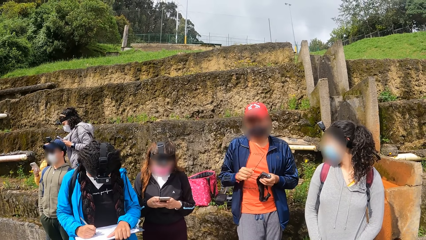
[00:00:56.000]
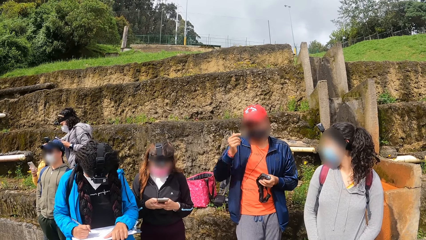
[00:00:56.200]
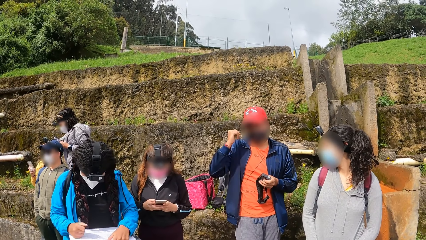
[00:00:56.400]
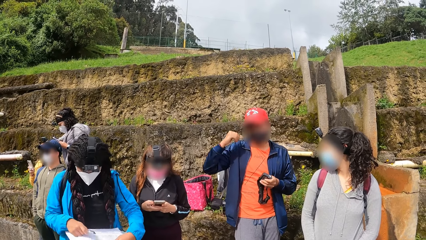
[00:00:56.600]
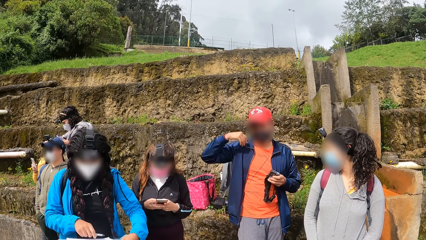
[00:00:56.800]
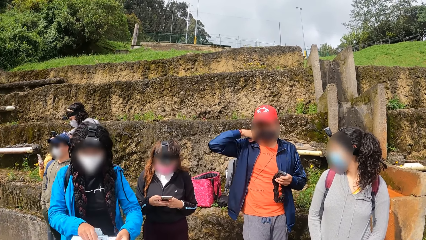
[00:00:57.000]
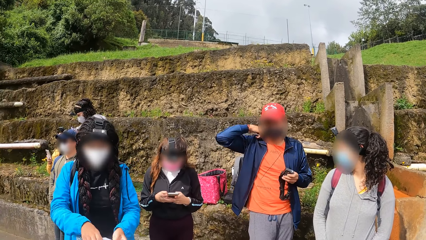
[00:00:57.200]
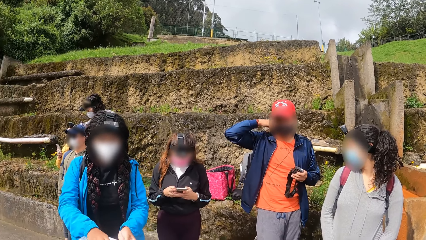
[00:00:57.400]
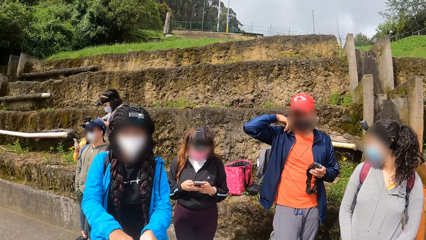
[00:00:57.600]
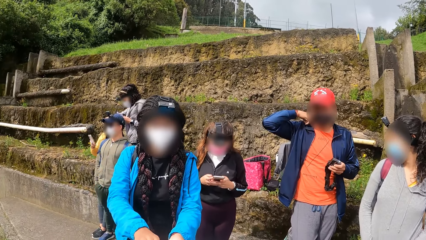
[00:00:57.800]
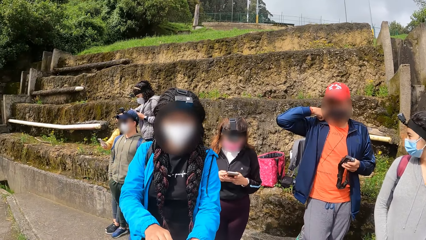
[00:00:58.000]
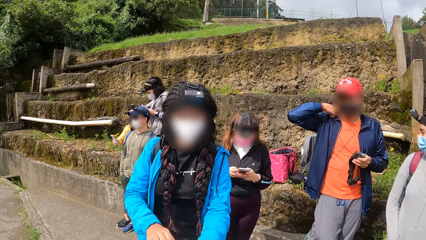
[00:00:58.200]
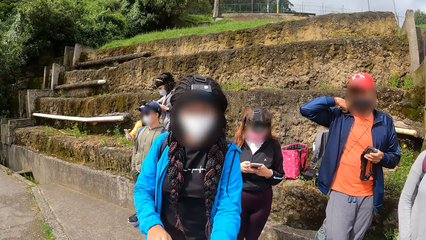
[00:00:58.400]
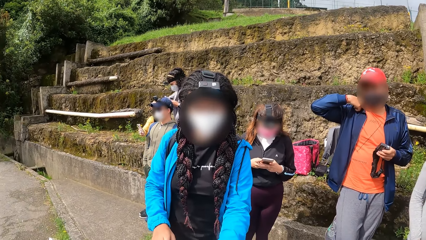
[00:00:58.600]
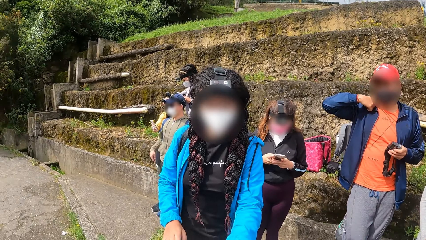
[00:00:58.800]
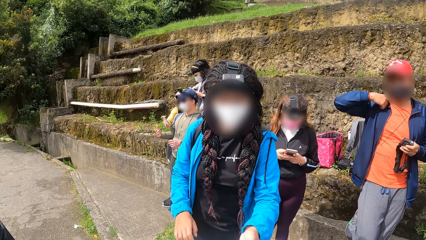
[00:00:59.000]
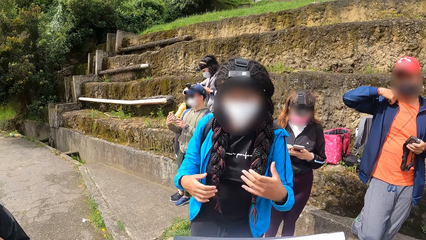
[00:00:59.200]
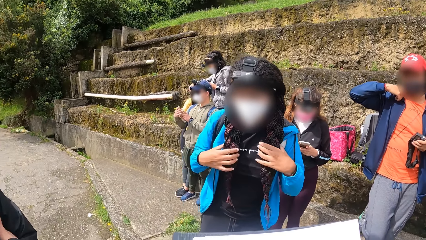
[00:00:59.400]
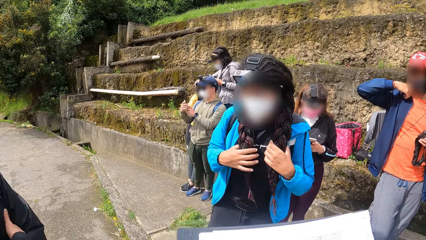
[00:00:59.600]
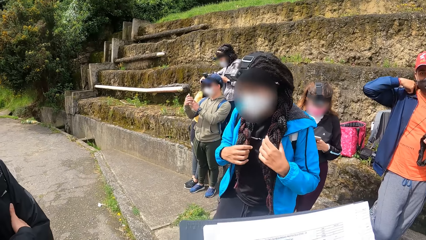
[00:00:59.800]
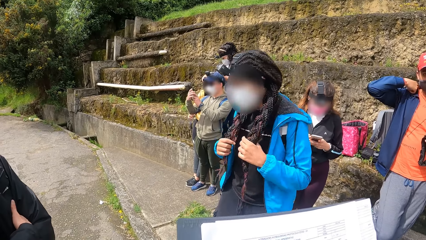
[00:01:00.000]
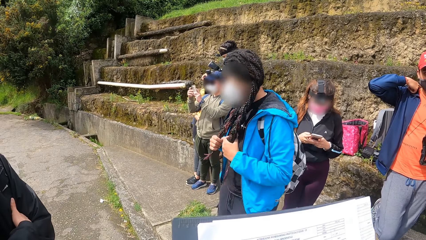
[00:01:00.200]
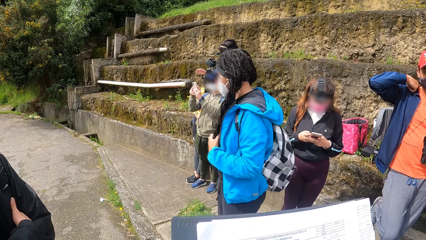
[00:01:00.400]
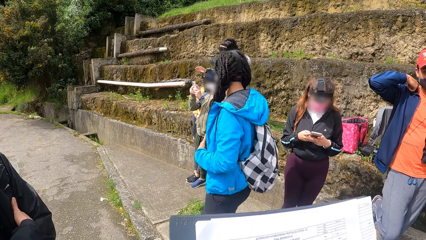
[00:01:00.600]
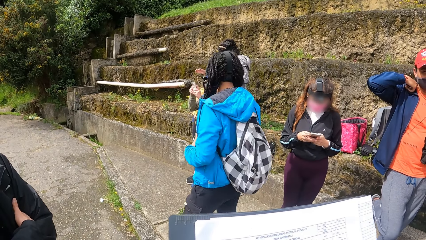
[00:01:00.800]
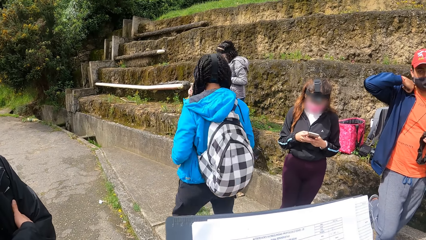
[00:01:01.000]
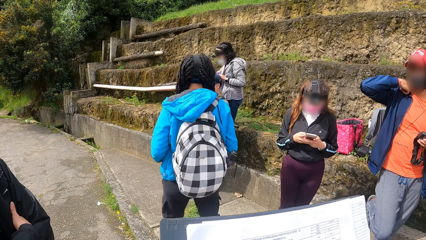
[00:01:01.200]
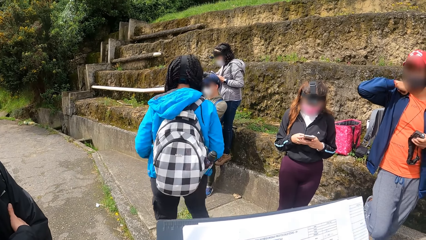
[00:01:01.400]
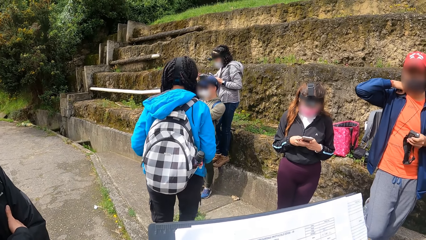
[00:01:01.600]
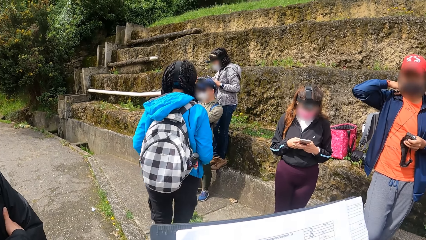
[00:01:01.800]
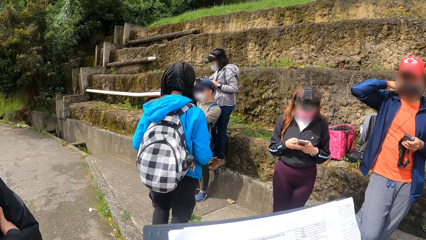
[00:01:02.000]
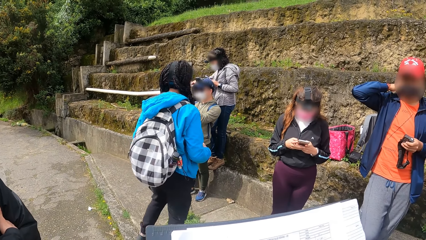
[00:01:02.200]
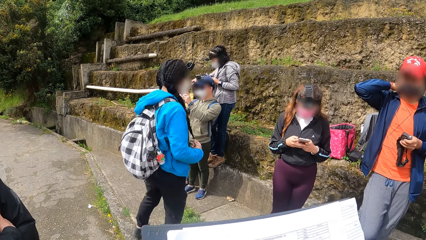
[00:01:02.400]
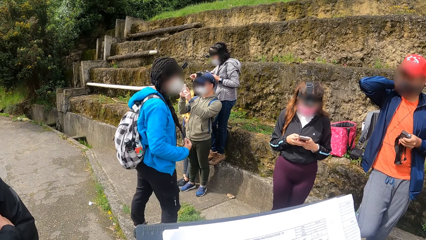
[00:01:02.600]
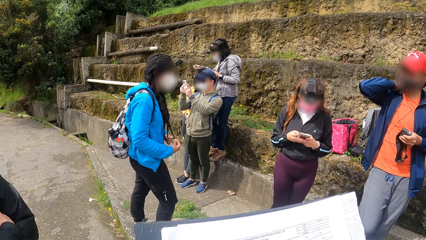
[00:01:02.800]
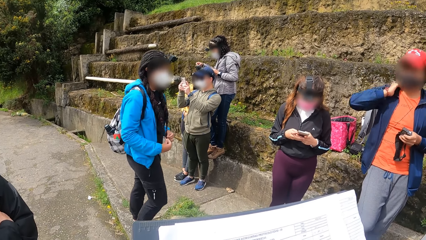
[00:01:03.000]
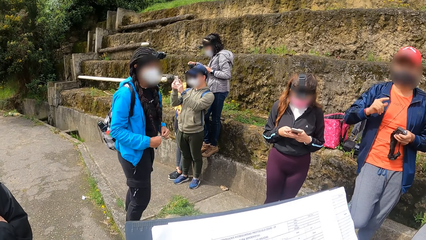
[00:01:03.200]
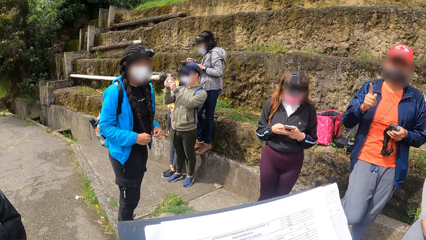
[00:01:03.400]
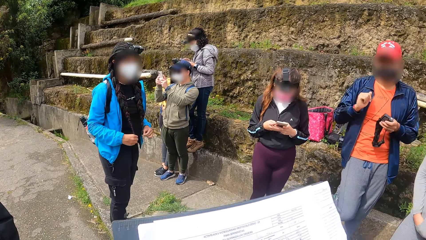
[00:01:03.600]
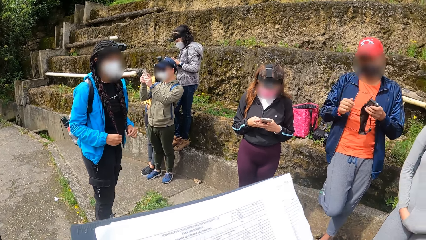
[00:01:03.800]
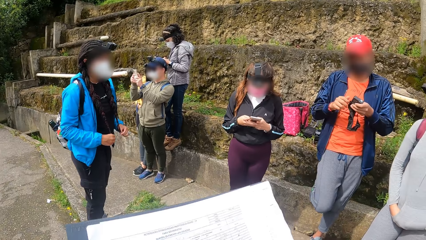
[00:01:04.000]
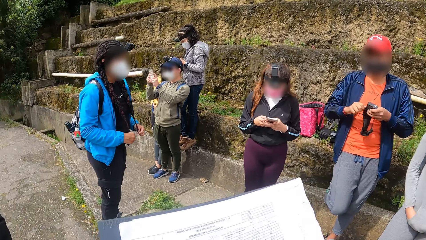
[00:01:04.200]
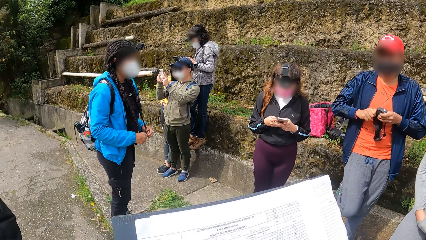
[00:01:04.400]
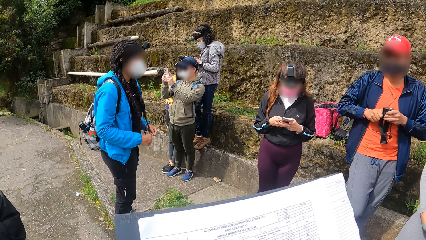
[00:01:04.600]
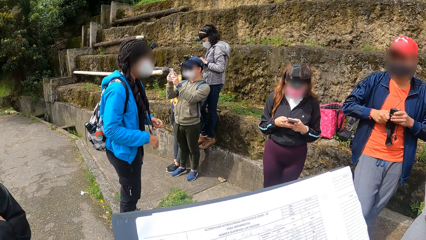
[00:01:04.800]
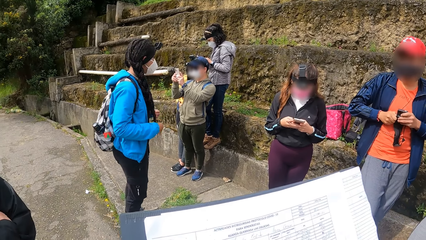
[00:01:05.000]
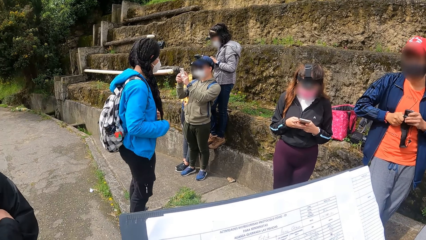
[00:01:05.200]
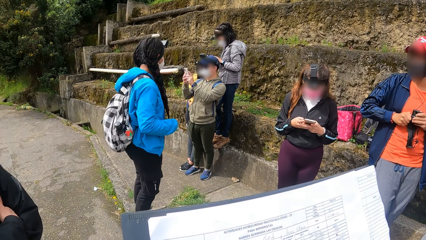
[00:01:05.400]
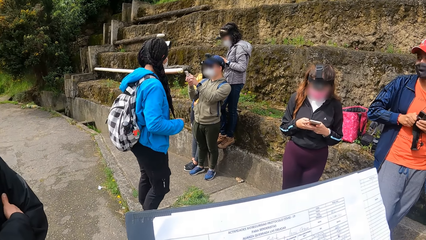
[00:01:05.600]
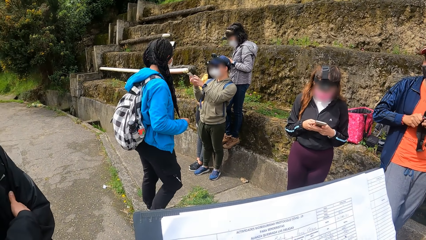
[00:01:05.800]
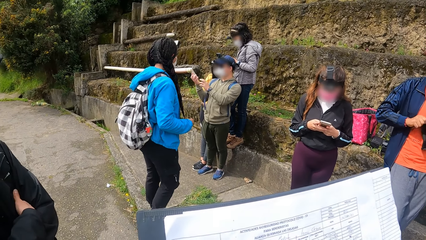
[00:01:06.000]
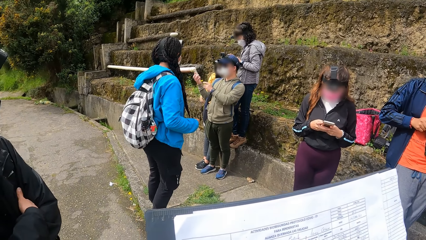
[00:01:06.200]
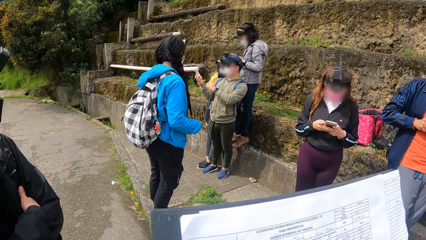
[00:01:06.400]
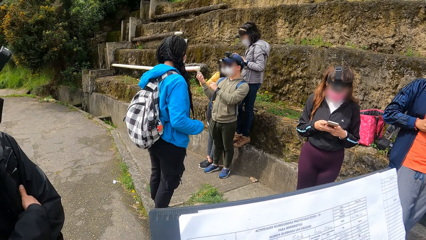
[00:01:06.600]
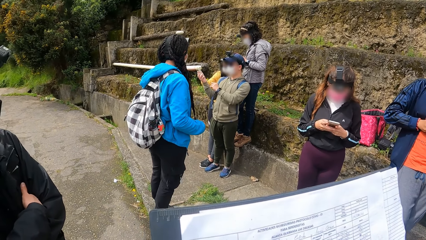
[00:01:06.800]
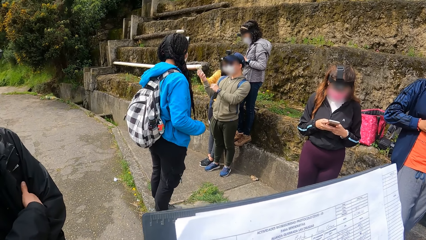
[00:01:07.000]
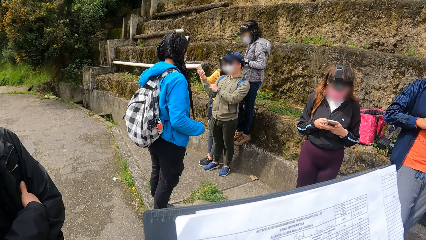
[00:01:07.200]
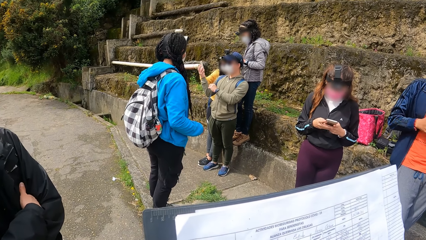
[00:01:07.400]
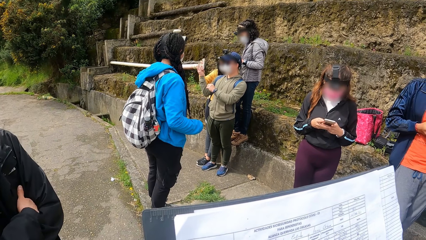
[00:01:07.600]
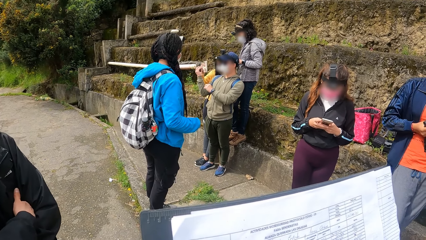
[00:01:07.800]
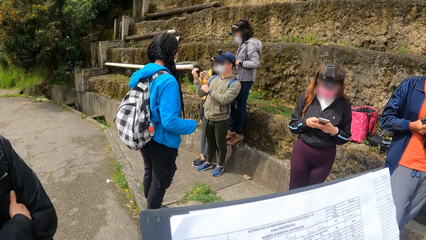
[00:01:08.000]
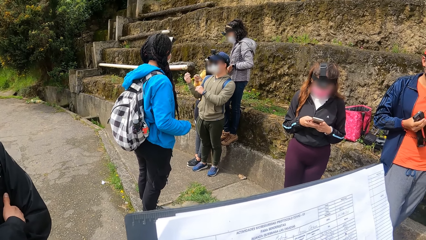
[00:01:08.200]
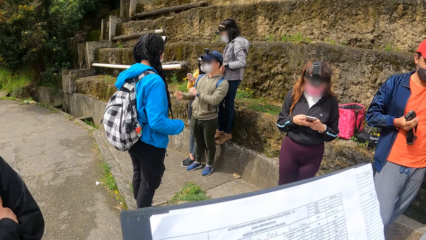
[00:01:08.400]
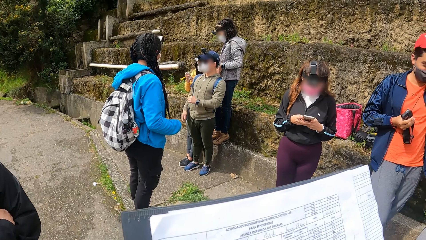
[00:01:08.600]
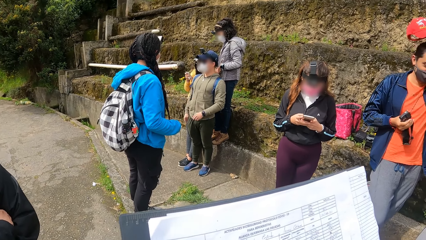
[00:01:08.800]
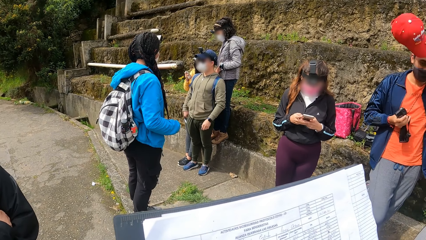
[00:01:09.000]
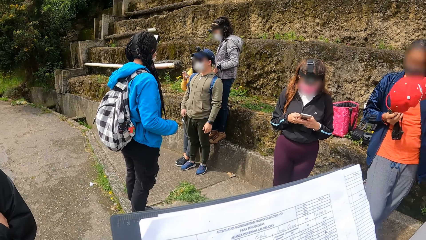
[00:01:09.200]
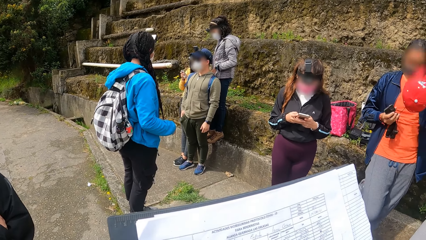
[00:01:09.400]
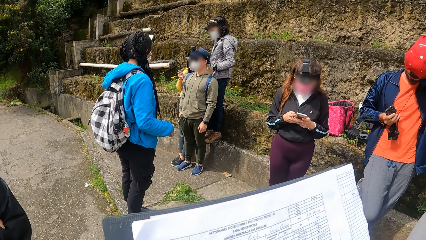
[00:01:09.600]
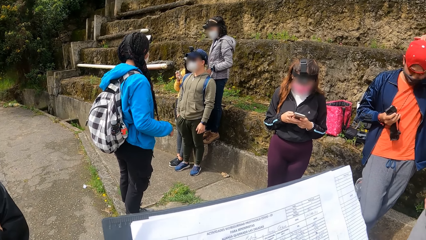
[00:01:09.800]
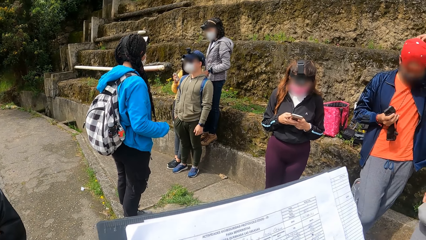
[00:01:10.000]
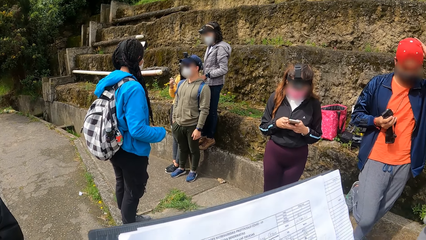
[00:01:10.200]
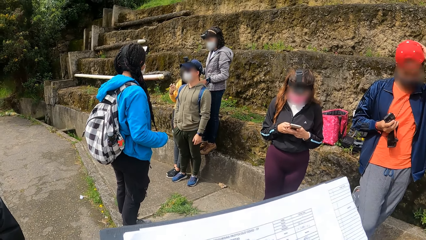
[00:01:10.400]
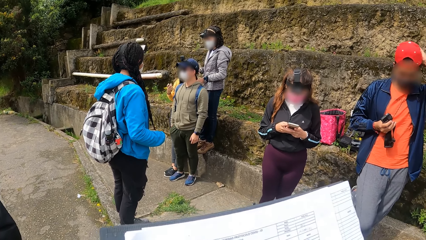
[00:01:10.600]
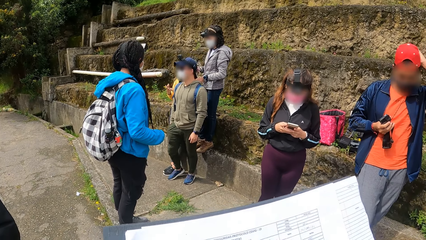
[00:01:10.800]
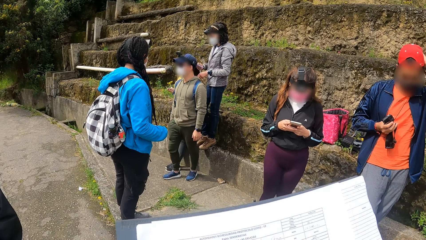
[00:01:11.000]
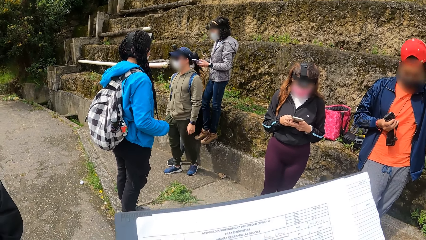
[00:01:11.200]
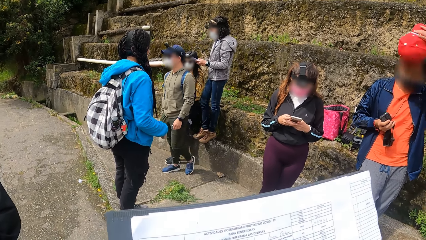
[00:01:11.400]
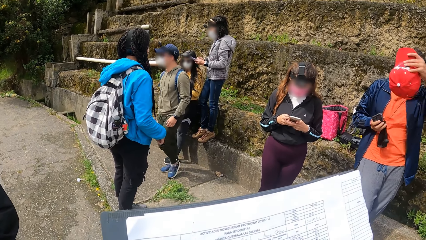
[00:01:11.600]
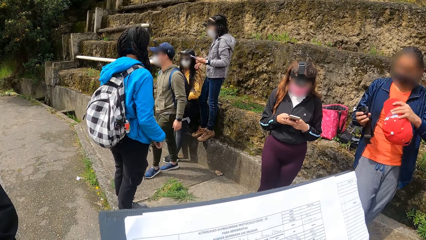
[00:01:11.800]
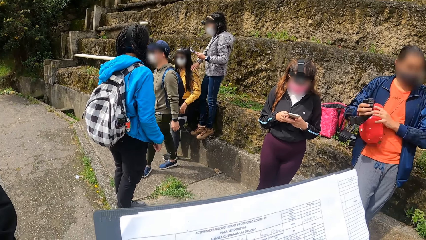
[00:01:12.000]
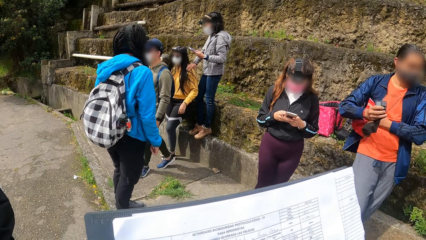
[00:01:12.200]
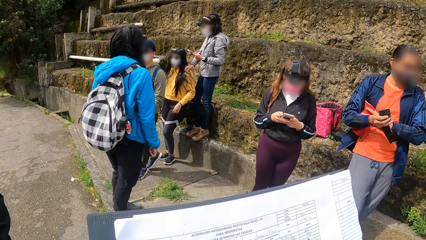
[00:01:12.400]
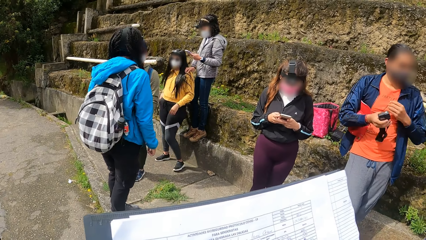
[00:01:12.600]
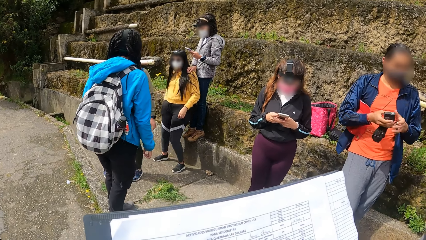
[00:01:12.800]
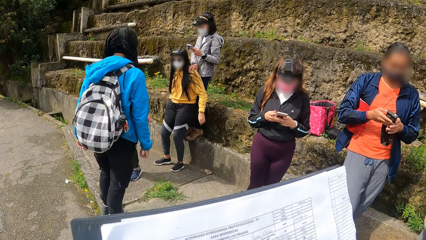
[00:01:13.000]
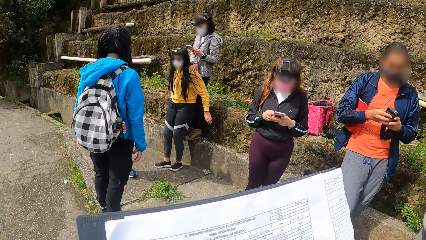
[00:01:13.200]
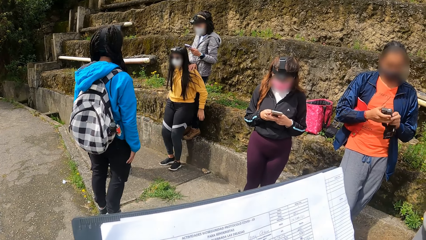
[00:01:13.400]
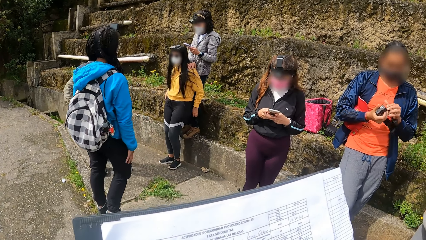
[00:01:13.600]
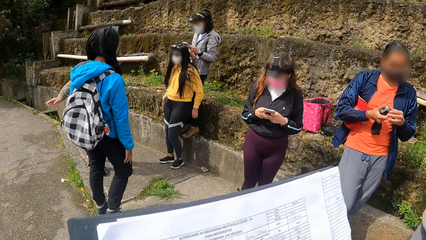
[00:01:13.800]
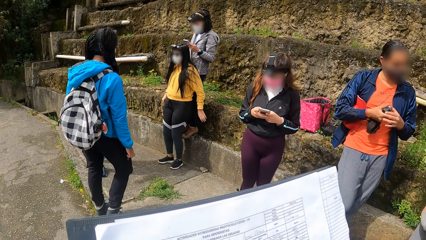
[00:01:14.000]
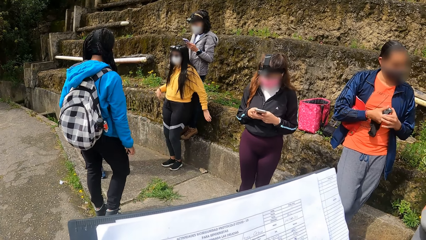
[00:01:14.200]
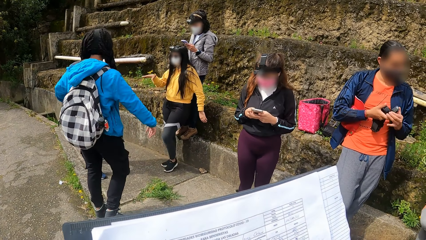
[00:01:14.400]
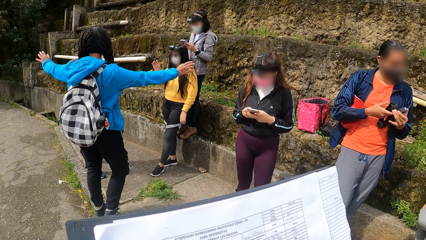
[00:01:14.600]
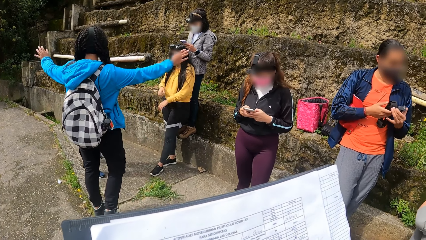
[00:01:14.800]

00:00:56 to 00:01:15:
The fifth woman passes the notebook and the pen in her hands to the camera wearer. The fifth woman touches her hair with both hands. The camera wearer holds the notebook in her hands. She writes on the notebook in her left hand with the pen in her right hand. Someone walks around the field. The second man removes a cap from his head with his left hand, puts the cap on his head with his left hand, removes the cap from his head with his left hand, and puts the cap in his left hand under his arm.
